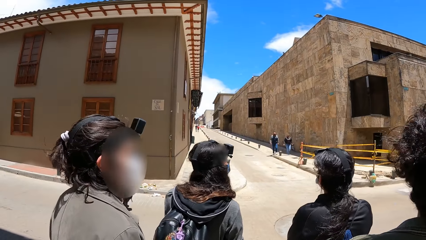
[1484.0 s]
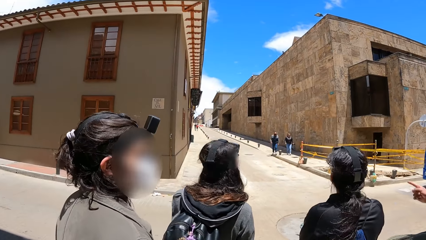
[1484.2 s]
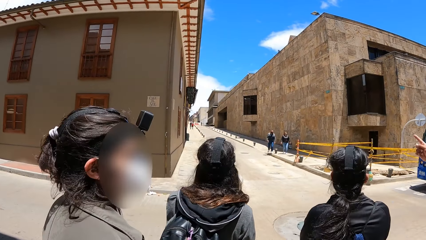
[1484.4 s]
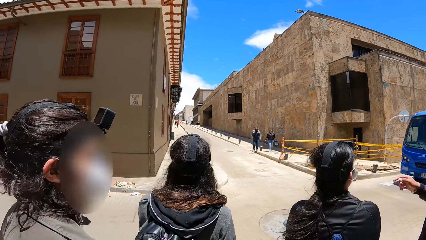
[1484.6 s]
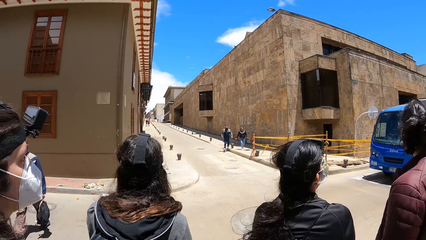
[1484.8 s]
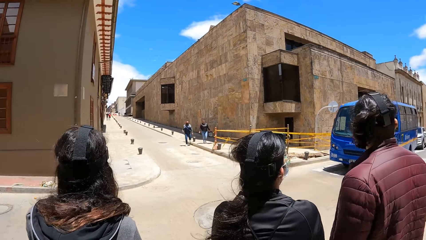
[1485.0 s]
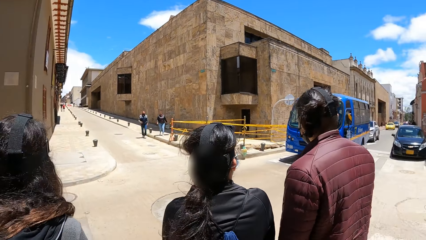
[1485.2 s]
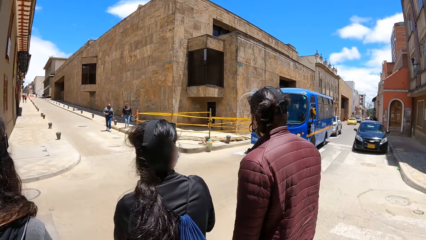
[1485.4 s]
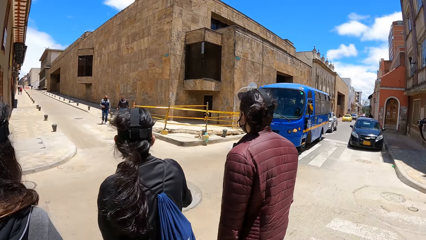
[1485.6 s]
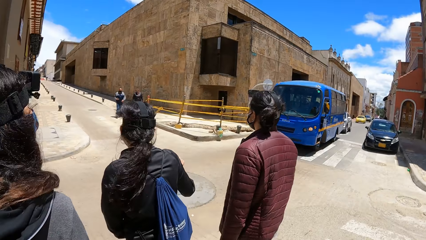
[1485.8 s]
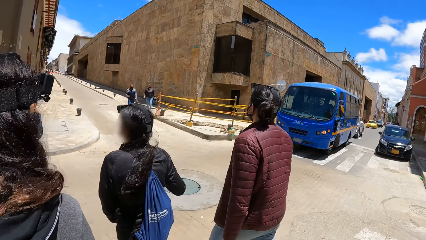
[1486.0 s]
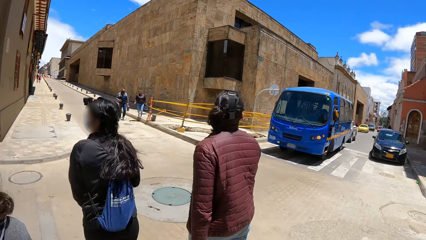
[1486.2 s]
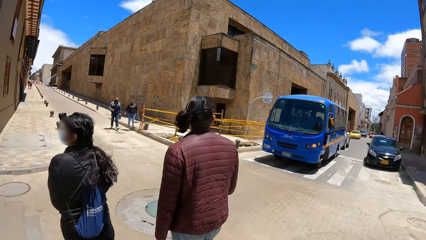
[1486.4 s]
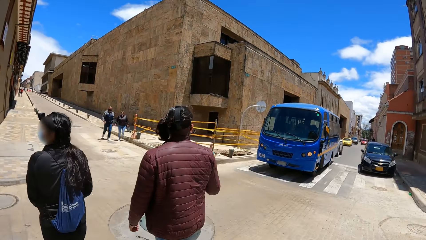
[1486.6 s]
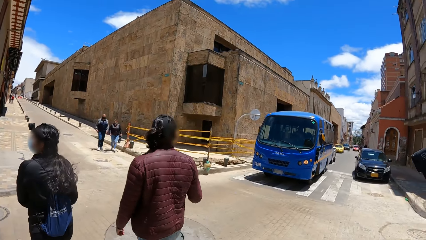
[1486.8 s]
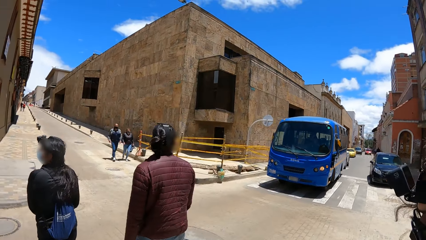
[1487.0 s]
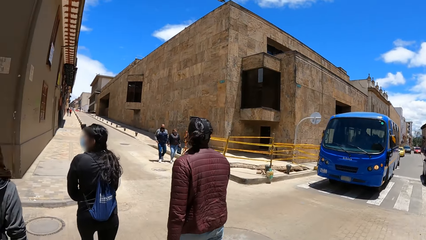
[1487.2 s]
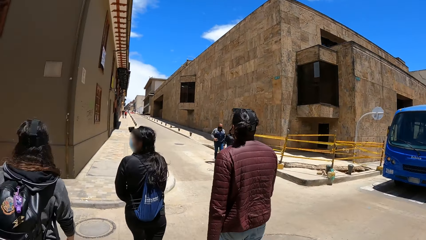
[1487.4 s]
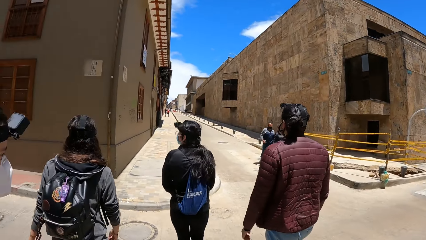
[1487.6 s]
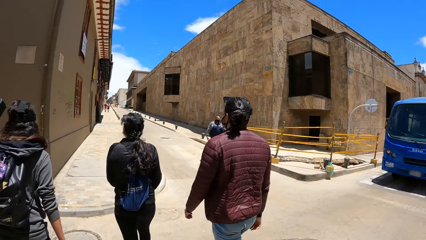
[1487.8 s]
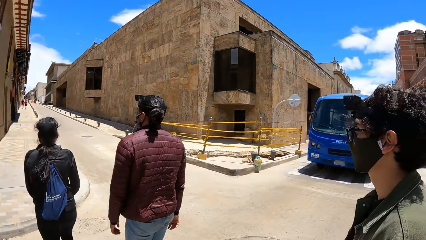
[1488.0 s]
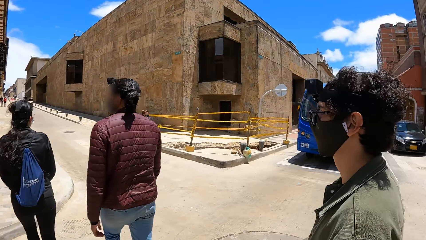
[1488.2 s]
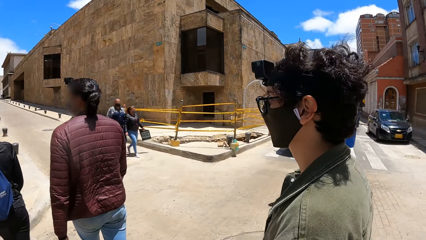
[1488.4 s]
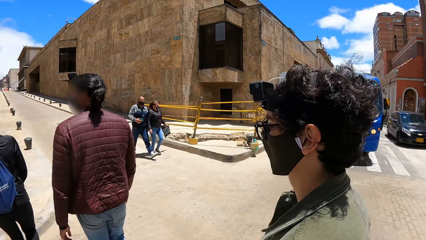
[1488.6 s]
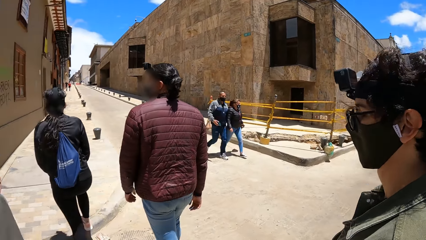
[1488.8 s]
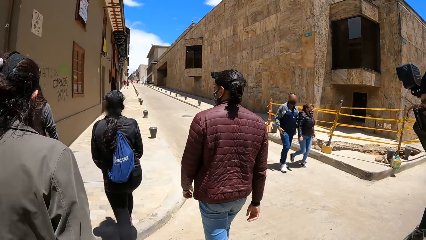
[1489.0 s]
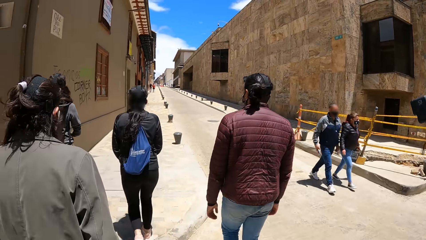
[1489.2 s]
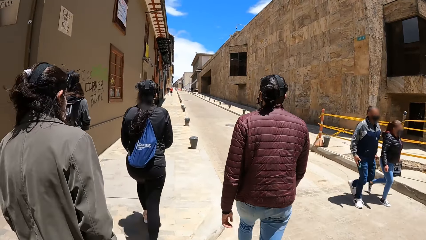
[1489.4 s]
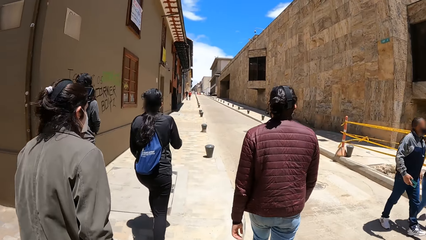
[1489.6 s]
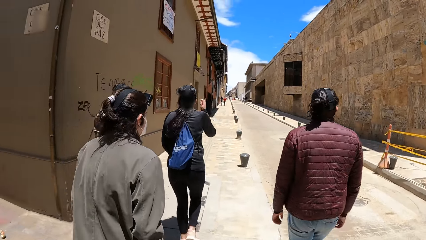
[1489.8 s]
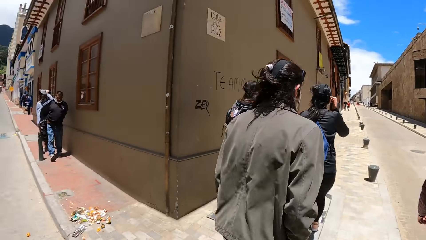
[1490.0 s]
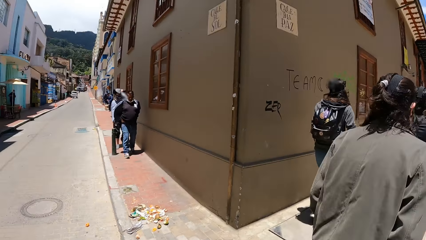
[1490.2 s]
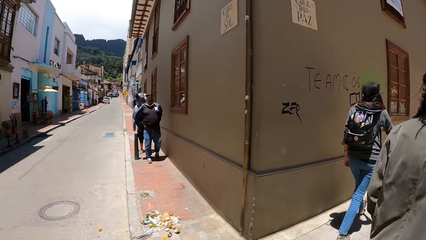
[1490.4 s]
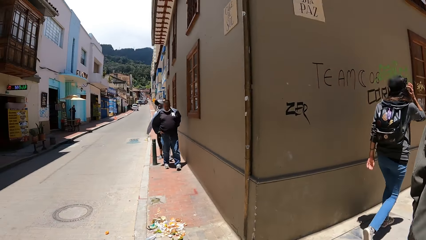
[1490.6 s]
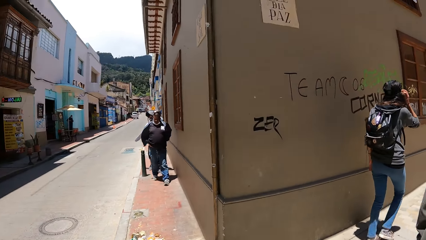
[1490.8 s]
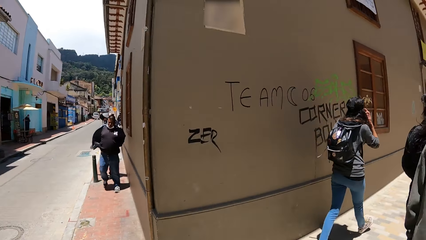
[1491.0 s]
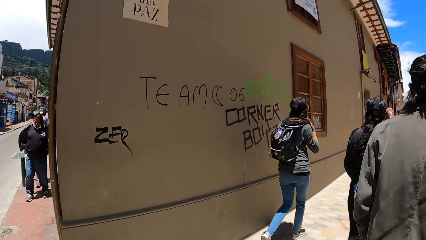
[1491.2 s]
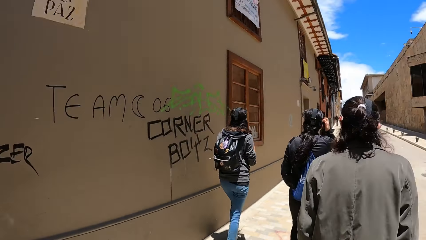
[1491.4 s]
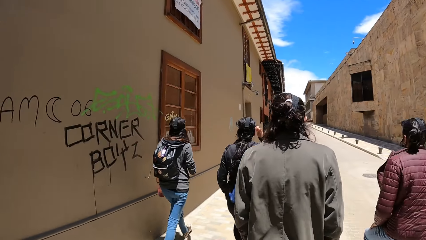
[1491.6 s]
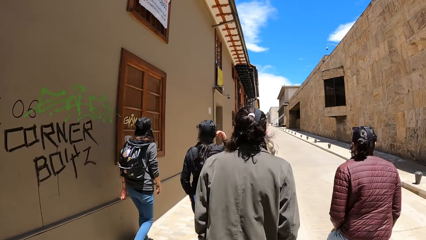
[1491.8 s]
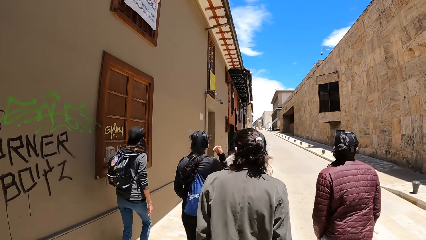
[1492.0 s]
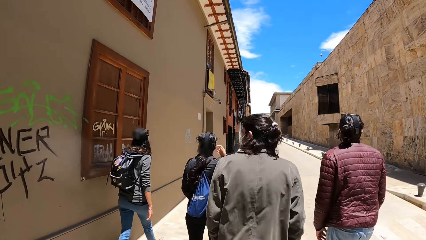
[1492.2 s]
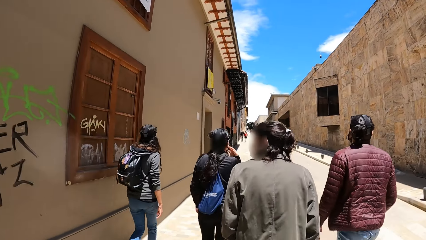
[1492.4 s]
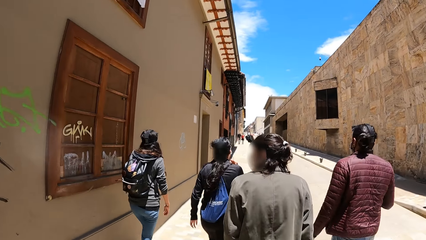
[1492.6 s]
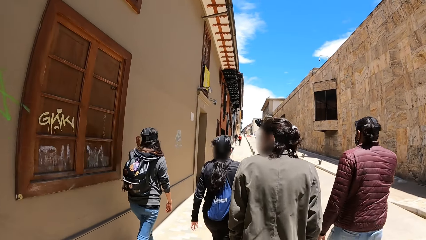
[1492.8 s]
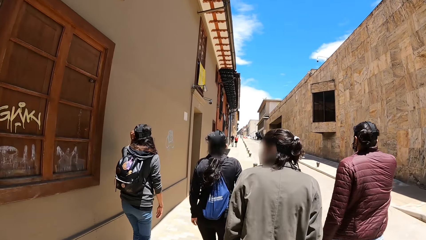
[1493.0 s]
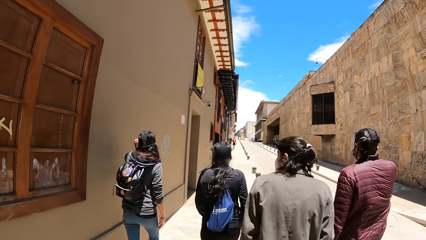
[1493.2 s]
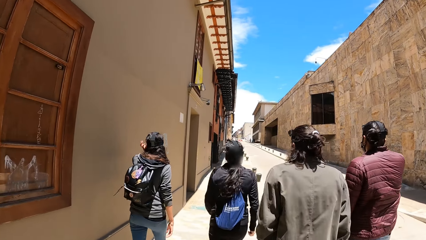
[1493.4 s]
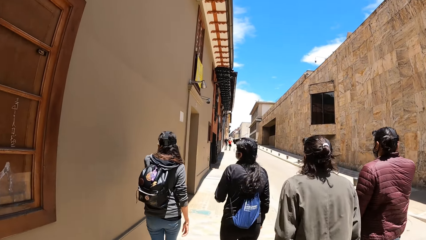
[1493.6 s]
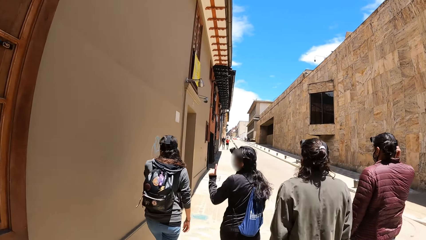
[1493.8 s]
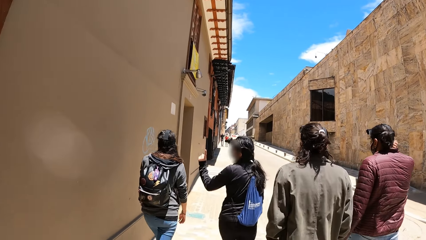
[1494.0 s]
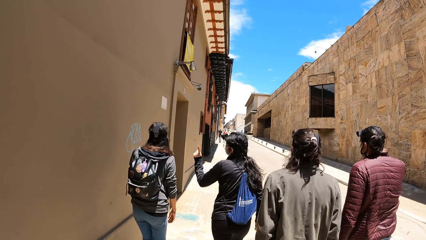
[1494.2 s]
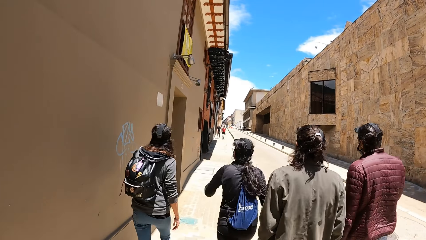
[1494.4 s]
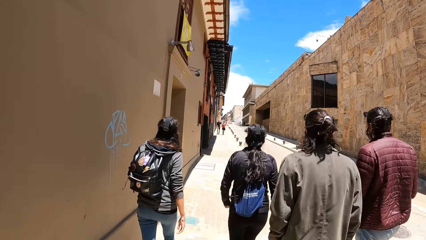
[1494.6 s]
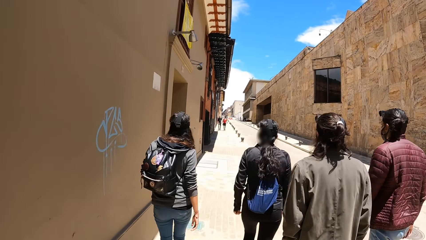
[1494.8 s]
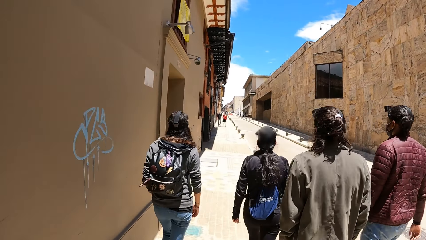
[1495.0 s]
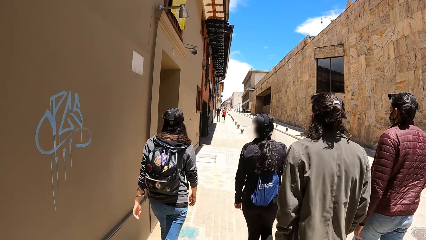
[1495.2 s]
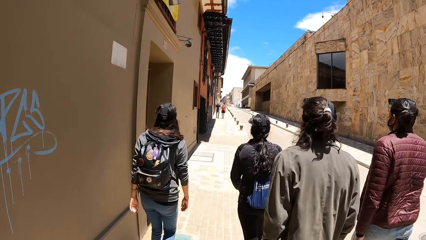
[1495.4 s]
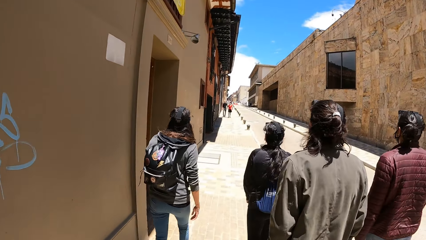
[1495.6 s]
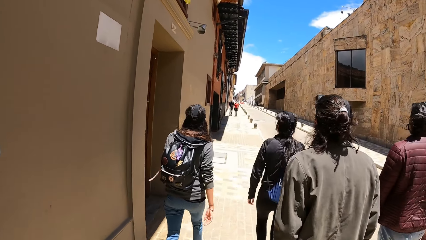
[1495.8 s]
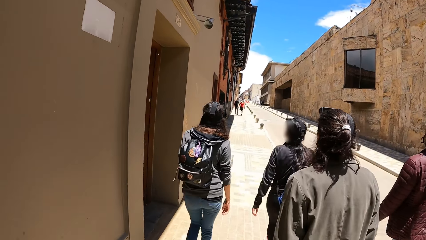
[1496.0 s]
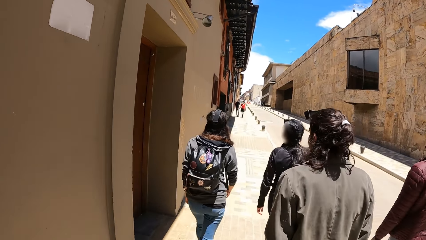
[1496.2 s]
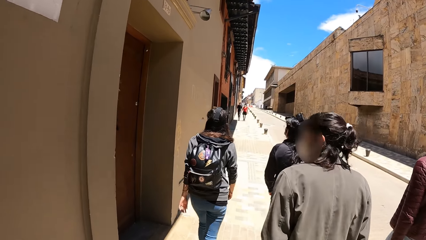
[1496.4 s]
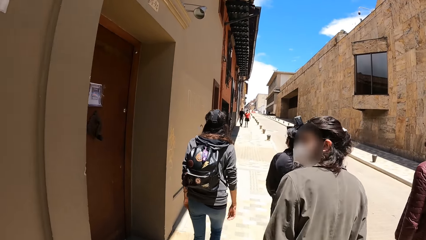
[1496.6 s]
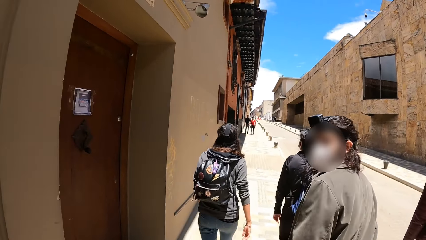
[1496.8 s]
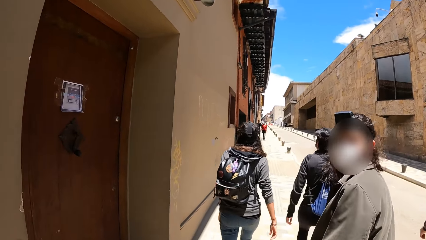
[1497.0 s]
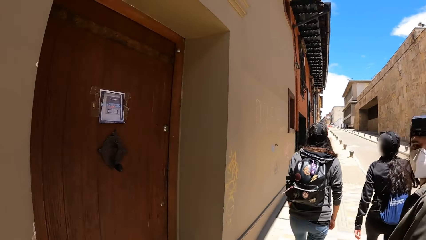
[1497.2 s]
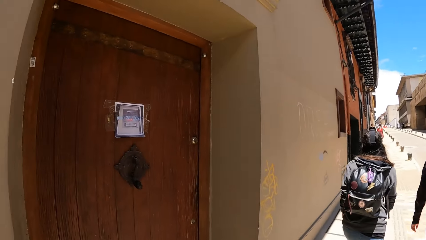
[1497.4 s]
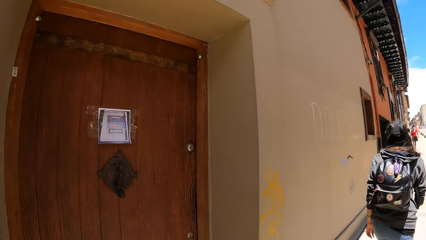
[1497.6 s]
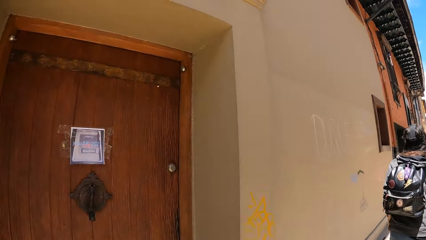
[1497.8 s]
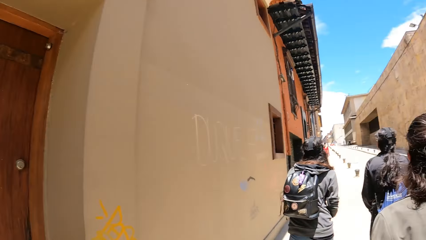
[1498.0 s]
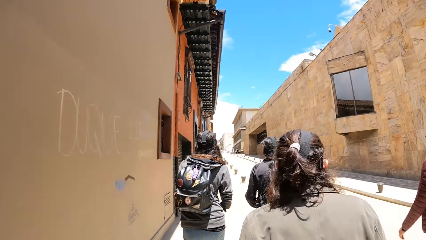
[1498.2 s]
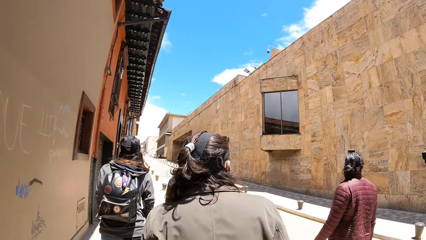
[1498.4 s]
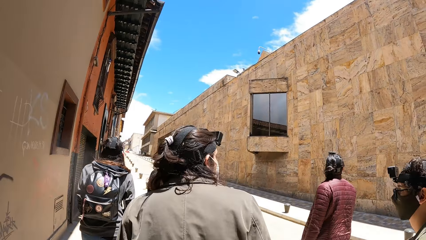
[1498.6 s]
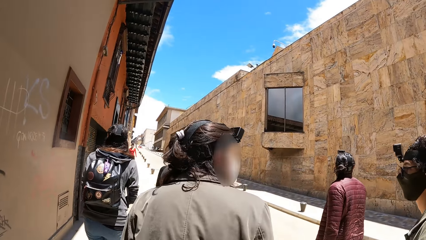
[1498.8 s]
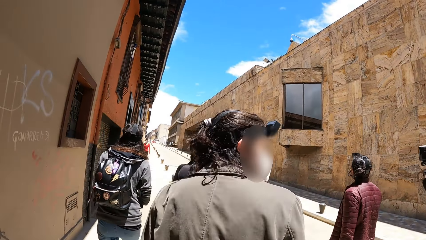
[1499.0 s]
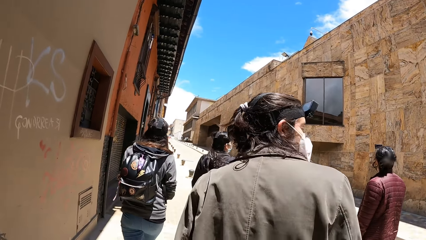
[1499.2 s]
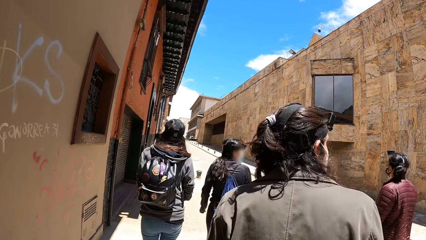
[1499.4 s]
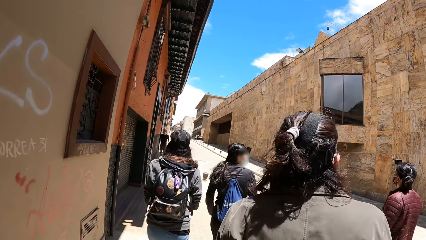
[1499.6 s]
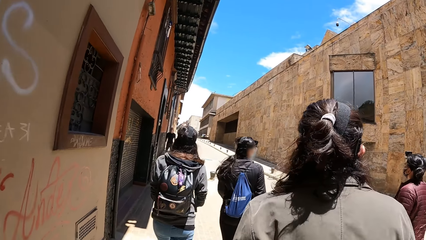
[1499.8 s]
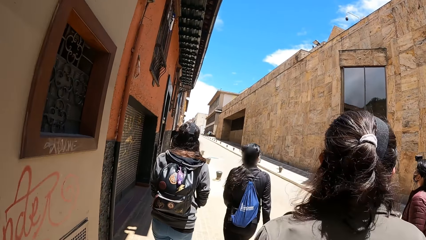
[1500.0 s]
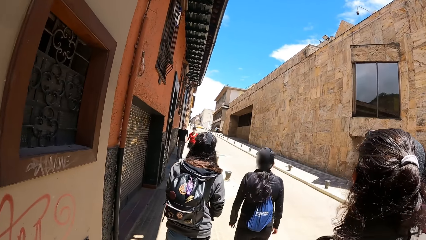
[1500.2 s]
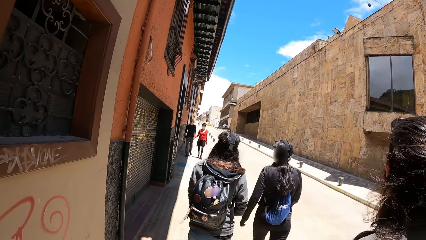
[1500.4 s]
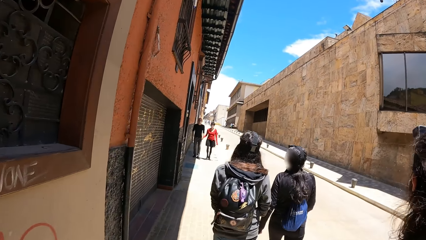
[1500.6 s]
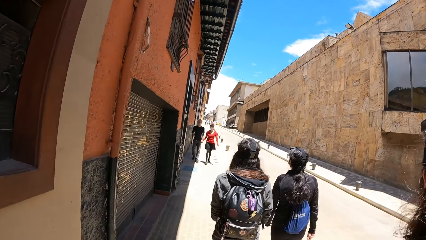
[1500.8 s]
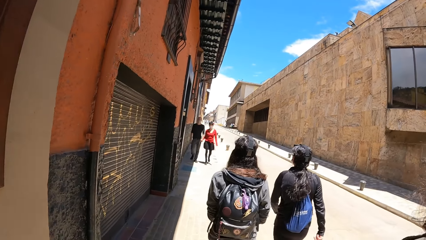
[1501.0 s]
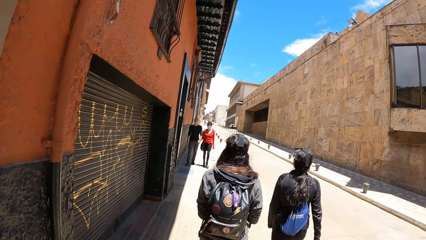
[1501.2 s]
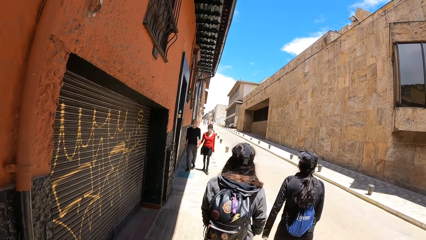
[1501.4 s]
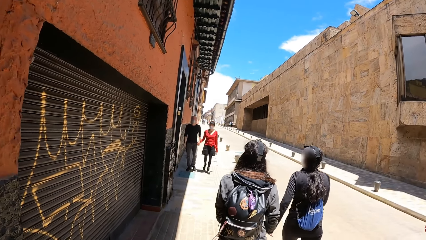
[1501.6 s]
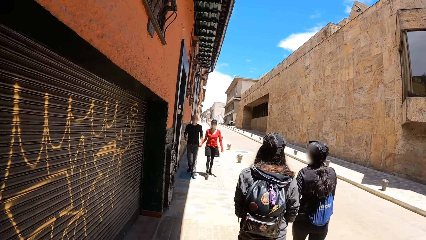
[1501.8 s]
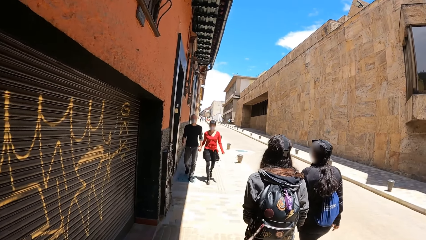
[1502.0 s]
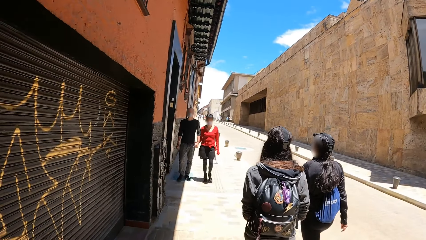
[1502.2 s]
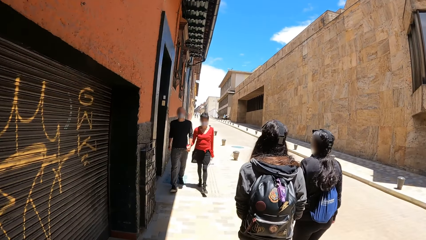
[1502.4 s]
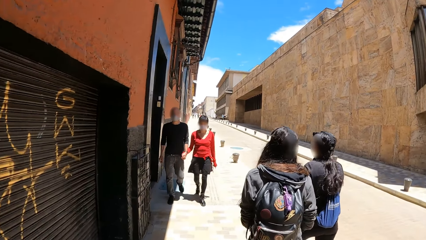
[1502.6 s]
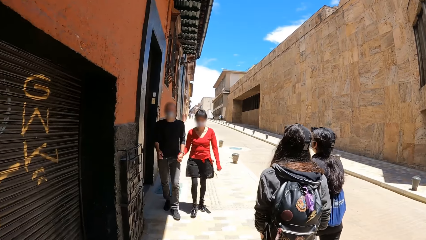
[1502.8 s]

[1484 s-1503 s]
The camera wearer walks around. The woman adjusts a nose mask on her face with her right hand. Another woman adjusts a nose mask on her face with her right hand. The man adjusts his hair with his right hand.
